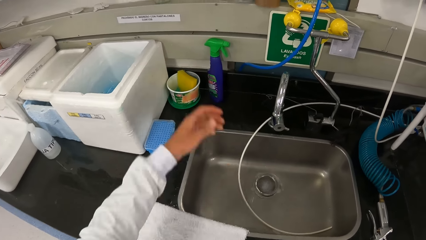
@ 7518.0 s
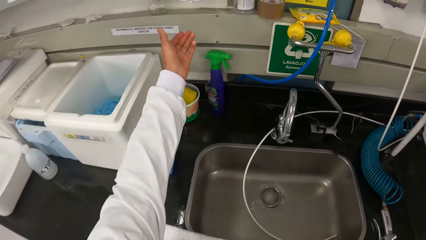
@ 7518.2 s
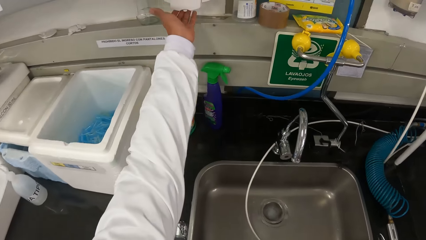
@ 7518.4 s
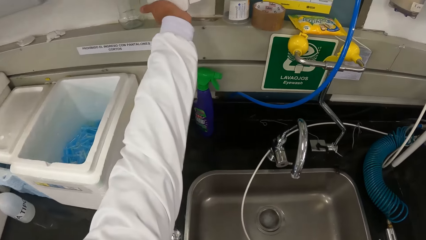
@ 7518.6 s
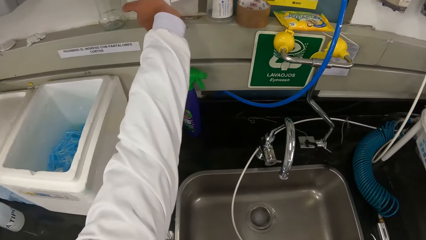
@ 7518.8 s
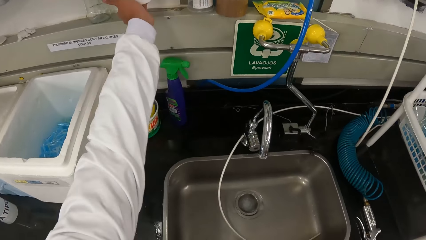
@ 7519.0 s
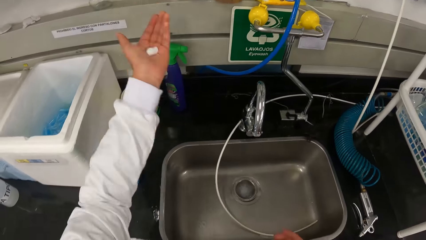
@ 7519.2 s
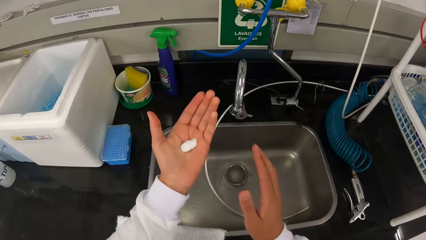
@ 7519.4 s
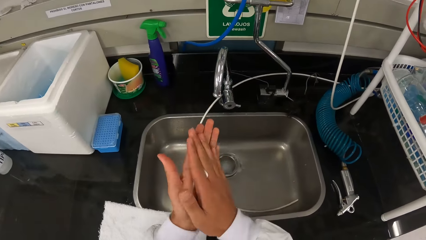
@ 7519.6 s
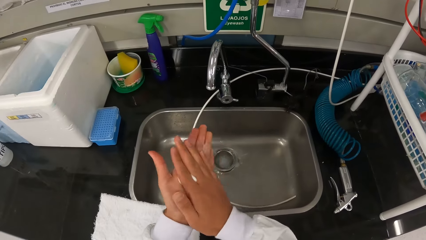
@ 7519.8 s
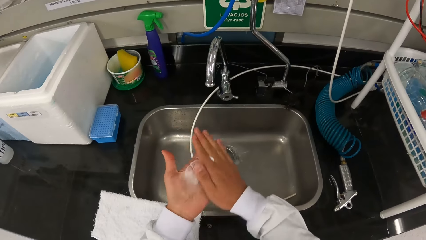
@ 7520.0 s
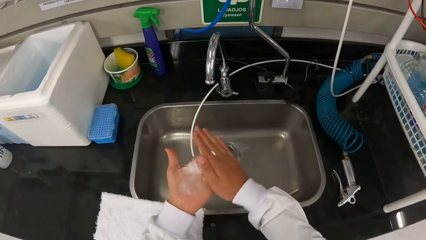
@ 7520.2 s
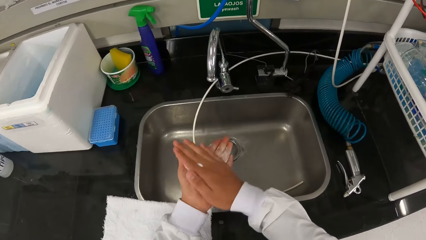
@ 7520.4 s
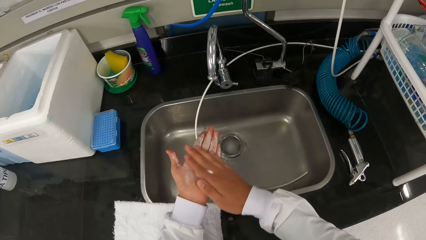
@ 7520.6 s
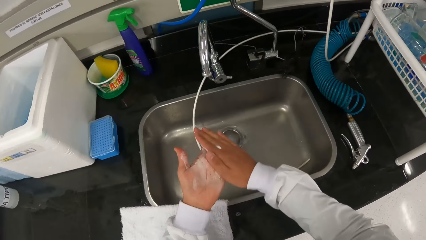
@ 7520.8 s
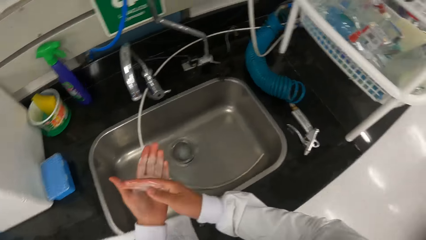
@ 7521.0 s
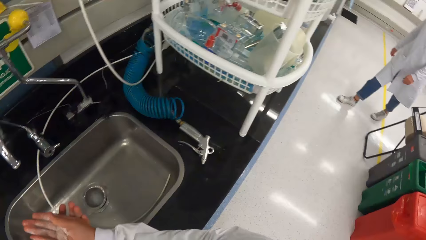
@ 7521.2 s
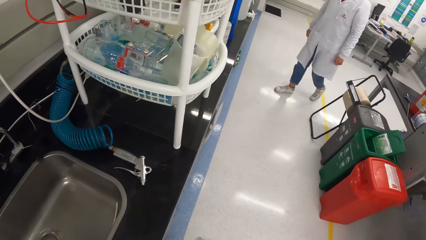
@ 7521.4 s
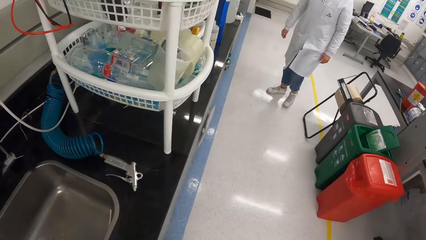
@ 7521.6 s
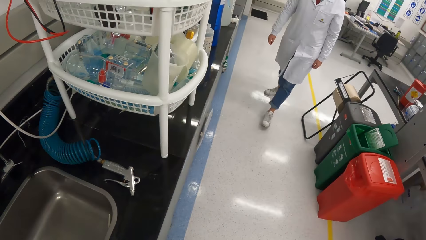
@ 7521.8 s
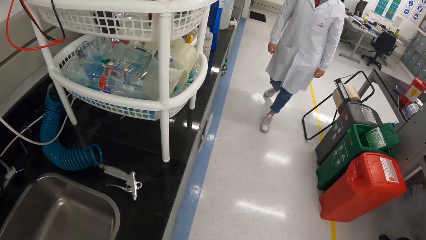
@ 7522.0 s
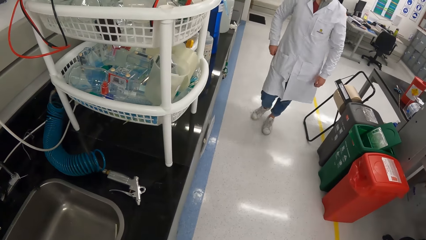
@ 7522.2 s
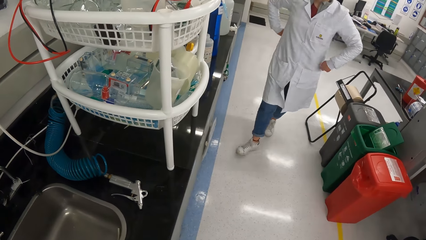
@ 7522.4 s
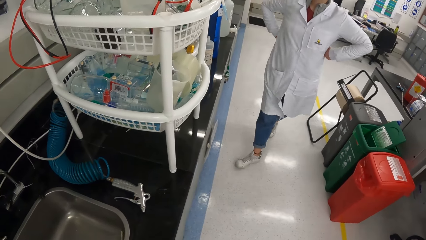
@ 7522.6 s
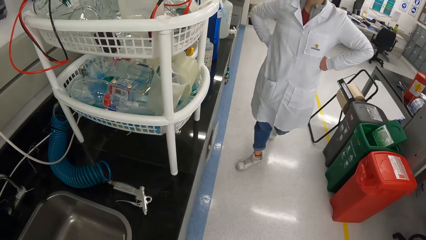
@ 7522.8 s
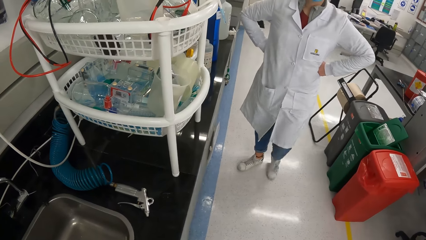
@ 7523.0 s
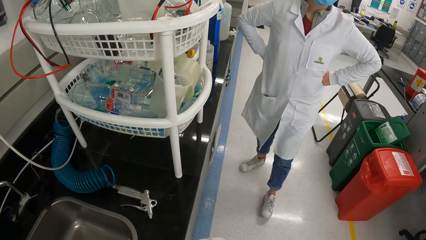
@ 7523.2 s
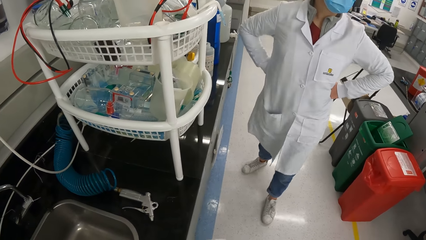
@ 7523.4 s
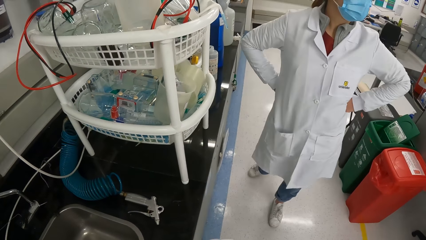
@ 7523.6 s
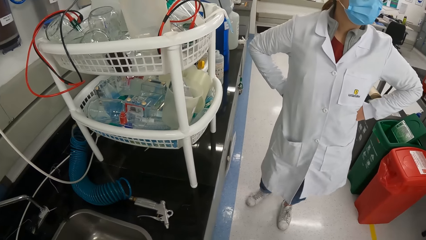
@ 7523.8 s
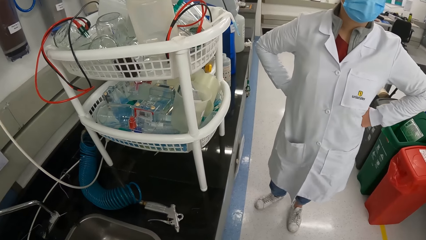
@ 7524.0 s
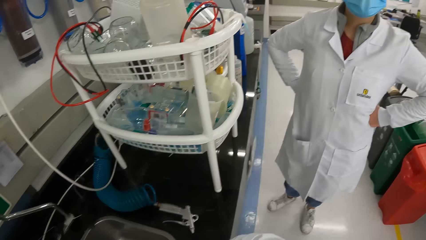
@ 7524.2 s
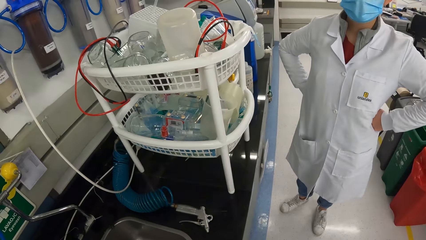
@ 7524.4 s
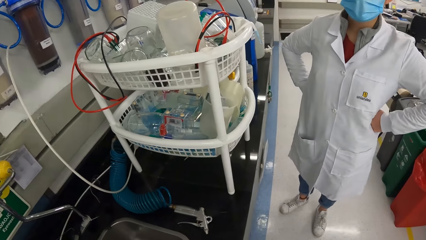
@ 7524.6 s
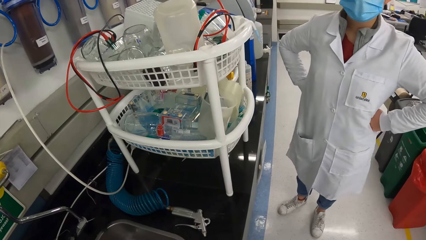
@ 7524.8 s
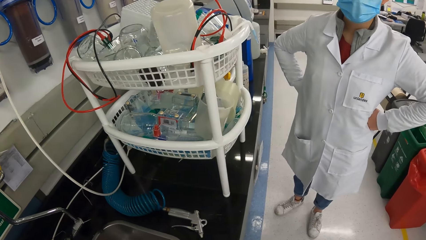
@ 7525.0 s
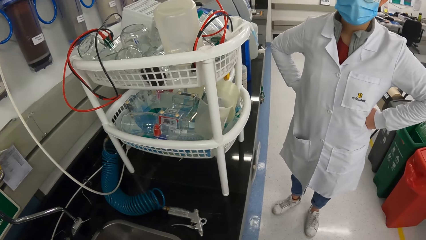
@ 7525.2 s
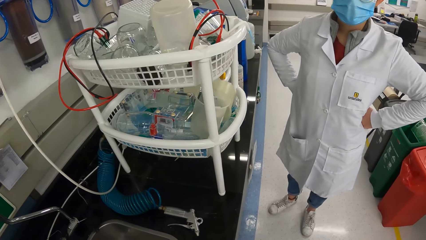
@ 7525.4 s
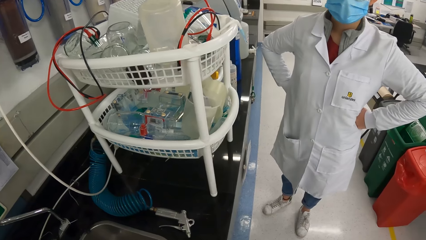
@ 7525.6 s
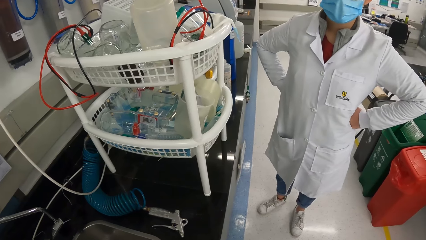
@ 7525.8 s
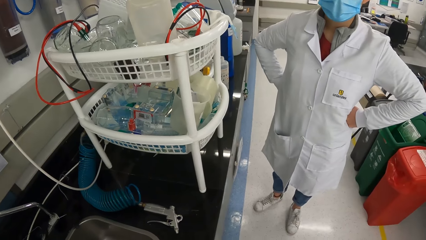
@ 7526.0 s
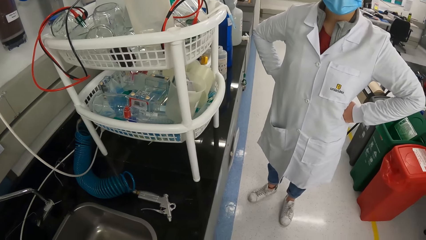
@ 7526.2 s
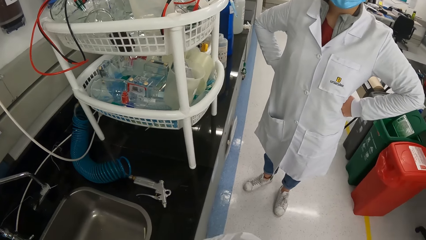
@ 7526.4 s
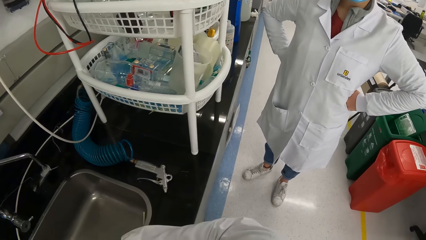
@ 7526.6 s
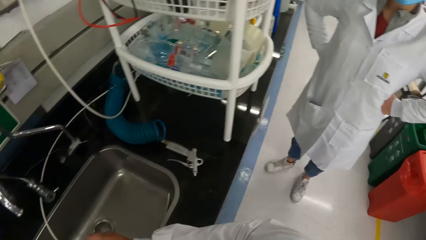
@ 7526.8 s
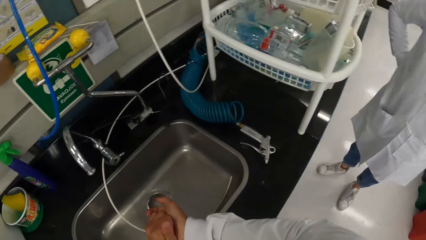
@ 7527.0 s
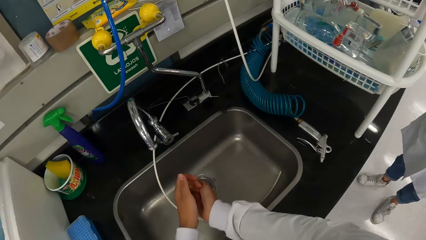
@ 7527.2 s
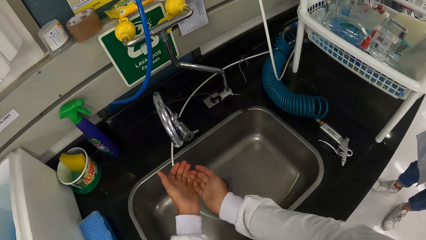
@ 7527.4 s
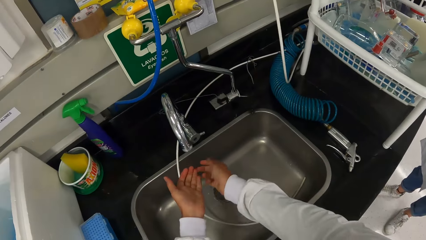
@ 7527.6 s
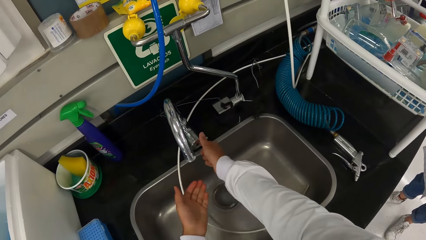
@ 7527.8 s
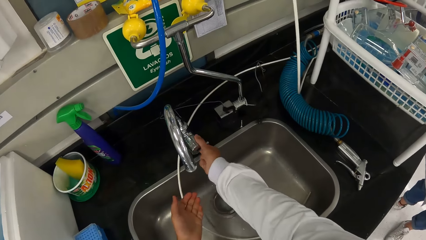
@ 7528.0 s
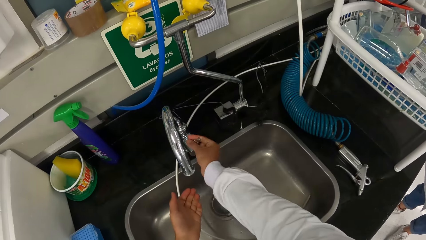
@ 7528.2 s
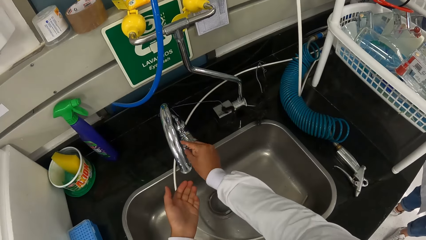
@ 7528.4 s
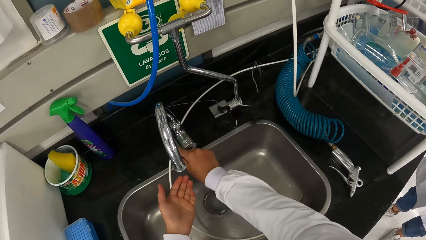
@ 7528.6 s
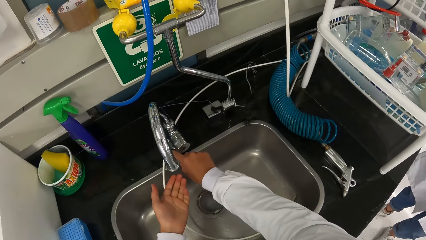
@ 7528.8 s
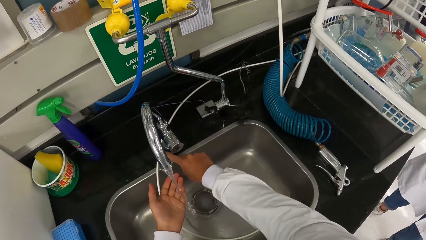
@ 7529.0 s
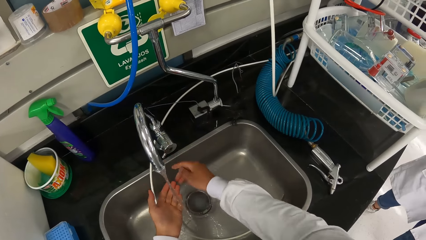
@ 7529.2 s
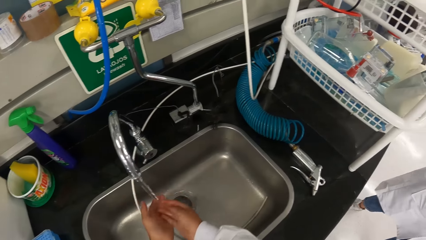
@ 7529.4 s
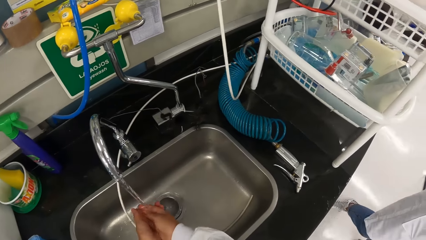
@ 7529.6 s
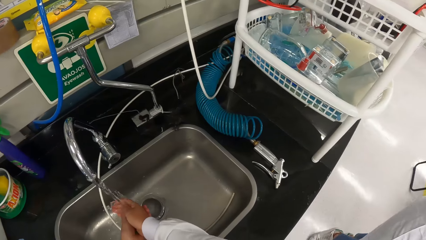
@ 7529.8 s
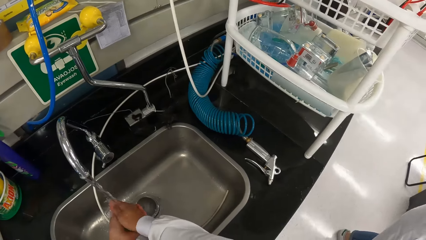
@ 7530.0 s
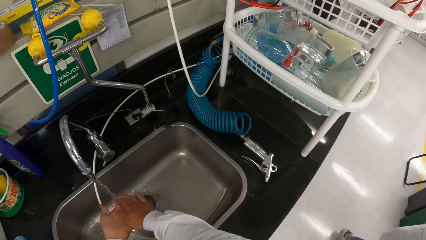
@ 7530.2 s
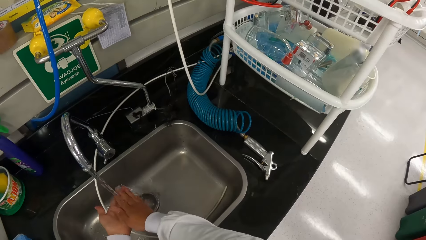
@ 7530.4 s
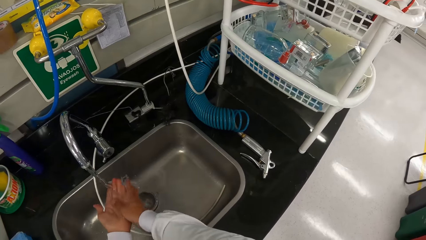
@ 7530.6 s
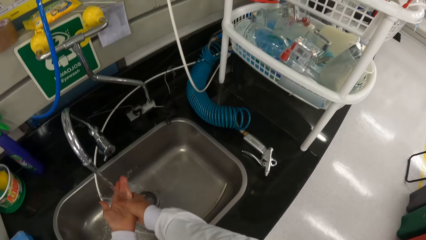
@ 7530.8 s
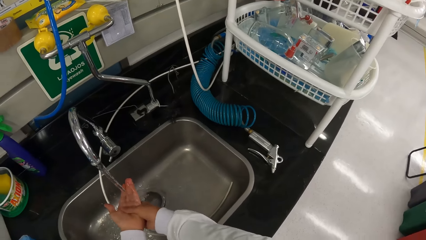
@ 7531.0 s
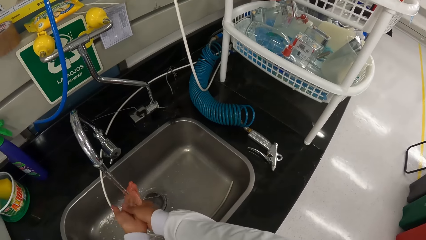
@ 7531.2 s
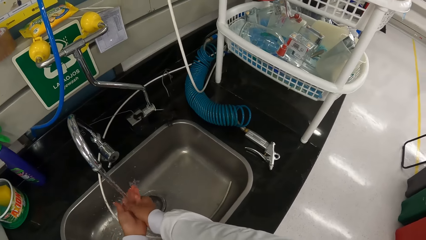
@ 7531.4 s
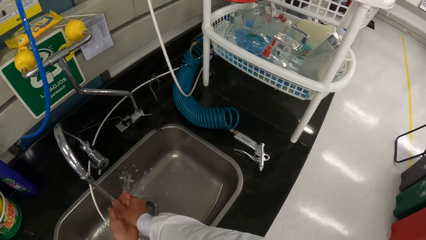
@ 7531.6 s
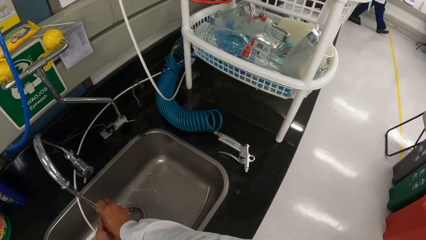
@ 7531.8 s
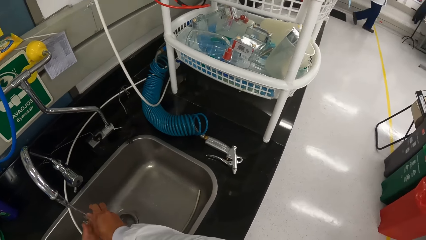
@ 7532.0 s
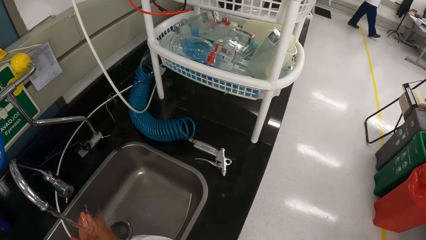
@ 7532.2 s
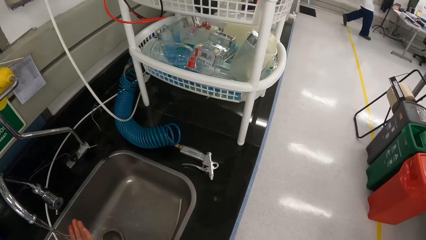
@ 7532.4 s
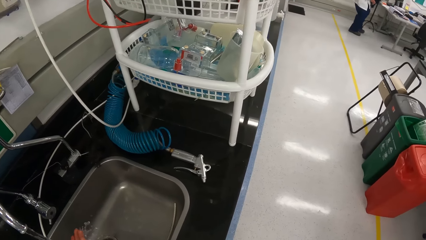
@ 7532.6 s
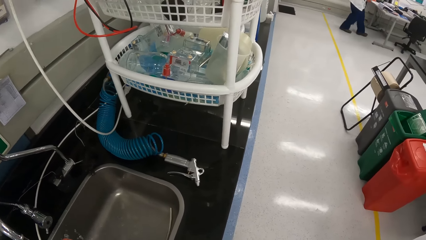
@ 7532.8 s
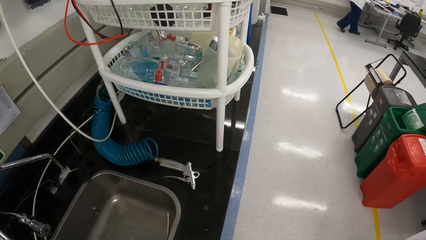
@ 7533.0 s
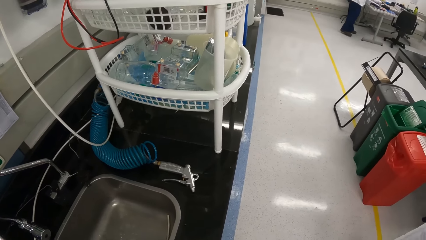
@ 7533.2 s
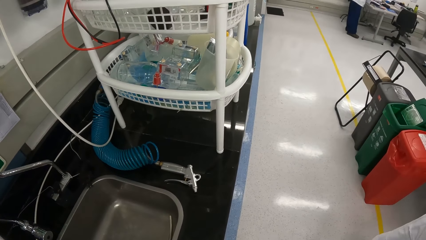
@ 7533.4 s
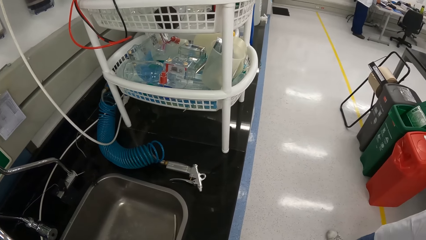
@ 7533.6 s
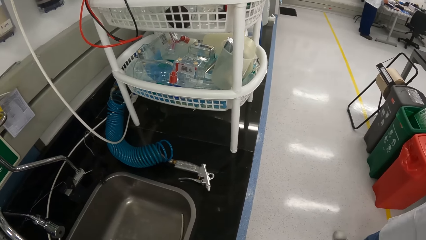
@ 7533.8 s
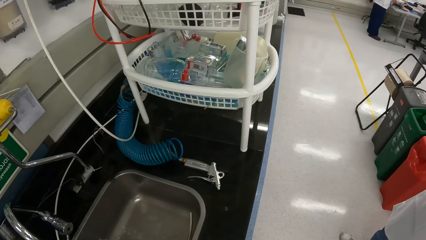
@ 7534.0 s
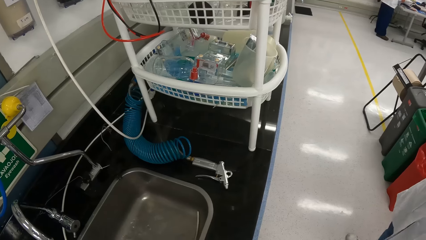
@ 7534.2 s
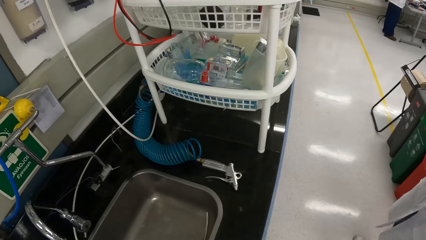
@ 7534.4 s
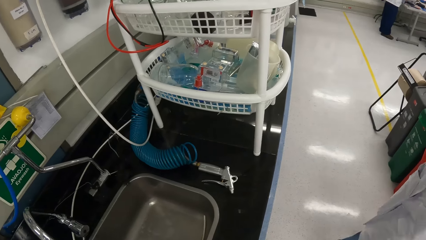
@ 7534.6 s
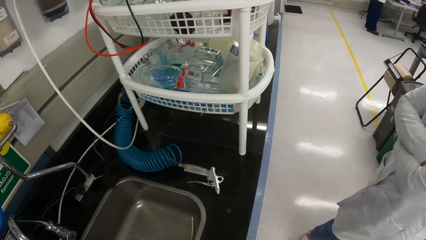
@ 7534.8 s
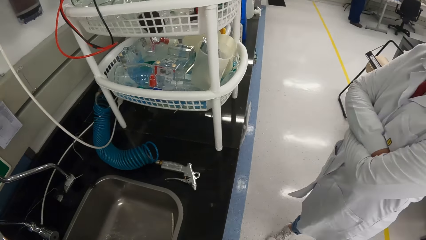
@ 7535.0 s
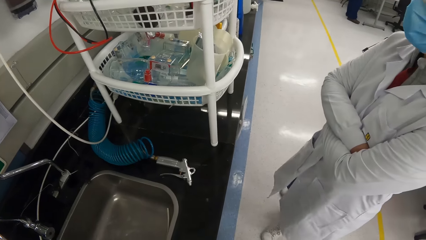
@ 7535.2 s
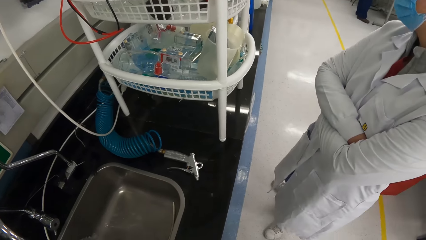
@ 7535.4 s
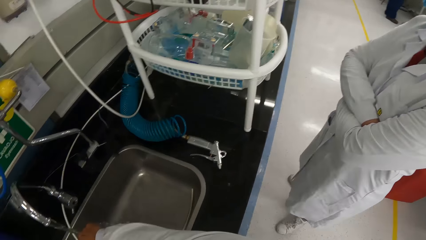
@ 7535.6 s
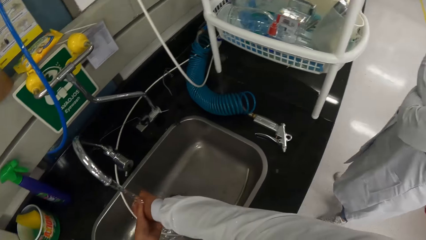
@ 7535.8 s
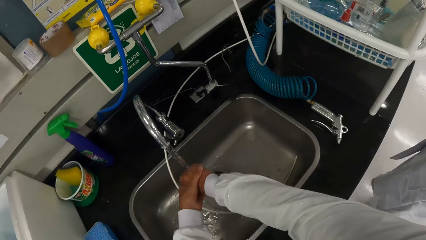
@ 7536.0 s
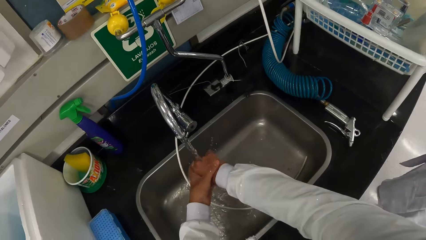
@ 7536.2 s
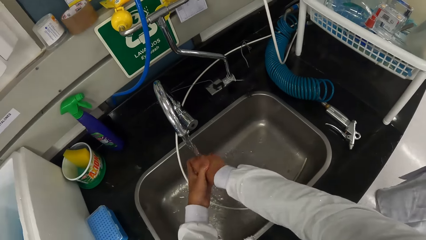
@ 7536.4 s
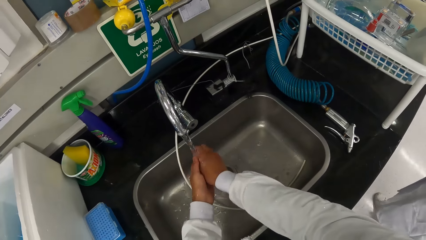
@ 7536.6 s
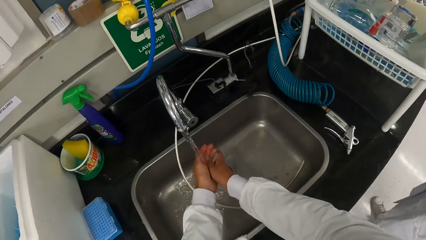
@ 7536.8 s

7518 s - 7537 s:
The camera wearer presses a soap dispenser on the wall with her left hand. She rubs the soap in both hands, washes her hands and looks around. She interacts with the woman. She opens a tap with her right hand. She washes both hands under the running tap.
